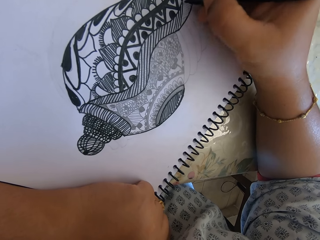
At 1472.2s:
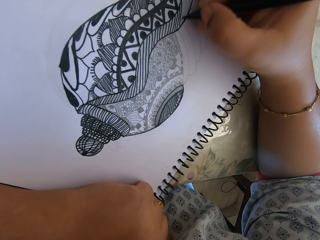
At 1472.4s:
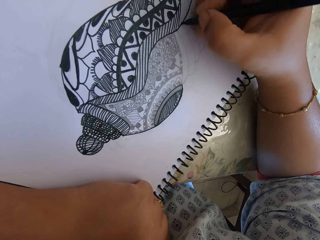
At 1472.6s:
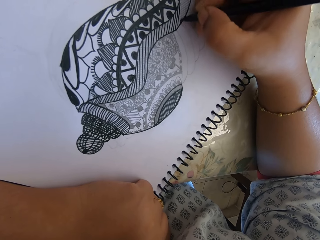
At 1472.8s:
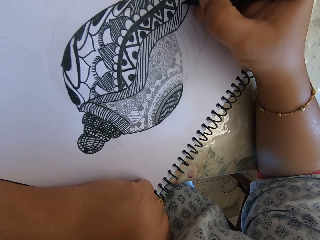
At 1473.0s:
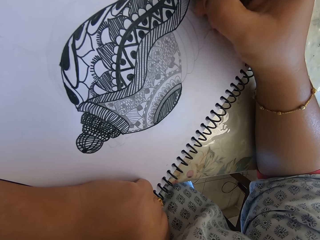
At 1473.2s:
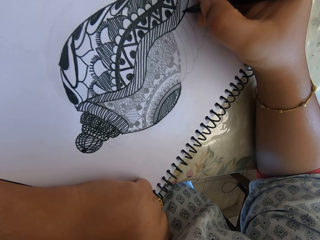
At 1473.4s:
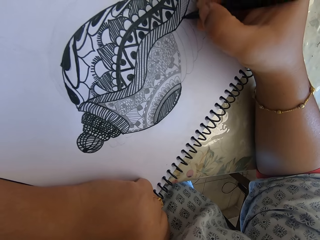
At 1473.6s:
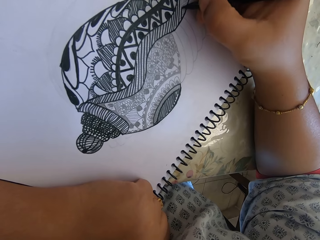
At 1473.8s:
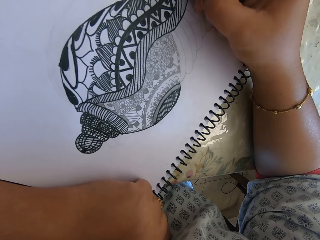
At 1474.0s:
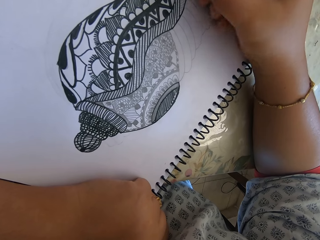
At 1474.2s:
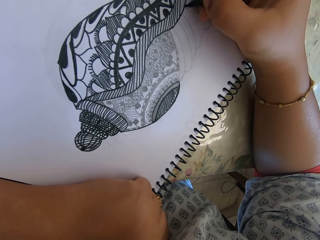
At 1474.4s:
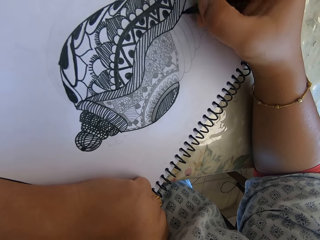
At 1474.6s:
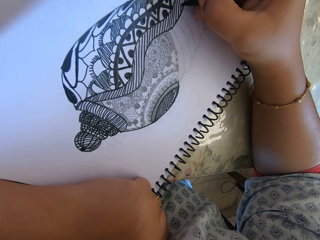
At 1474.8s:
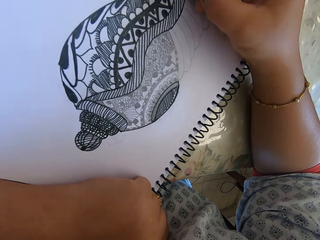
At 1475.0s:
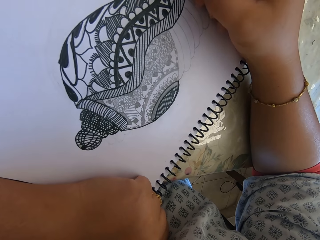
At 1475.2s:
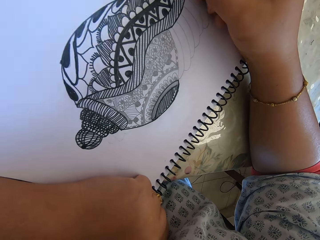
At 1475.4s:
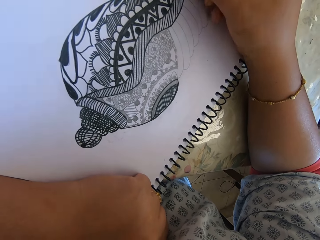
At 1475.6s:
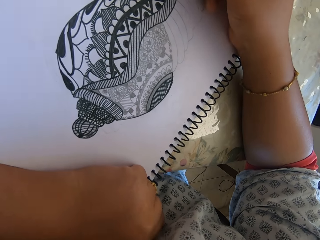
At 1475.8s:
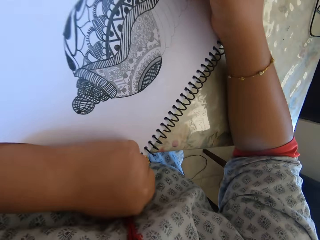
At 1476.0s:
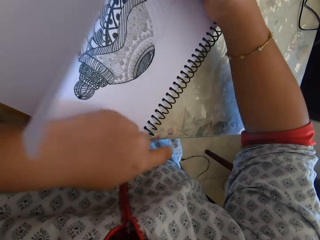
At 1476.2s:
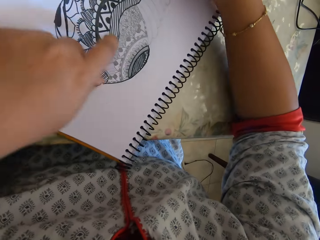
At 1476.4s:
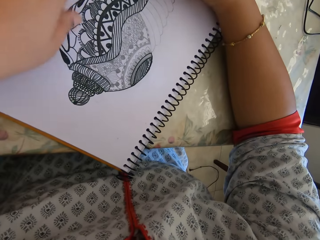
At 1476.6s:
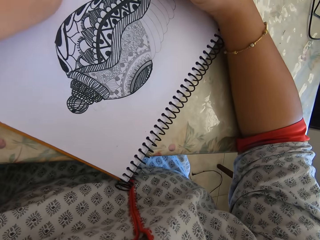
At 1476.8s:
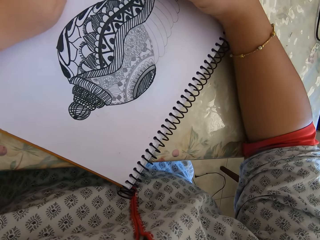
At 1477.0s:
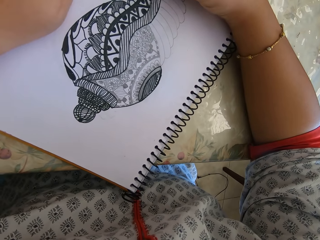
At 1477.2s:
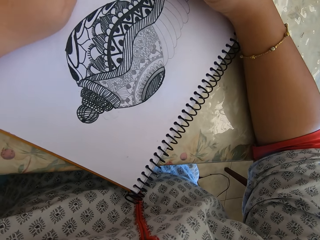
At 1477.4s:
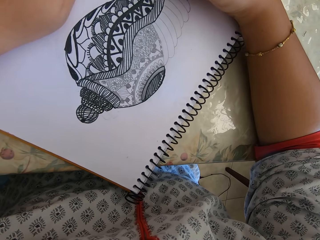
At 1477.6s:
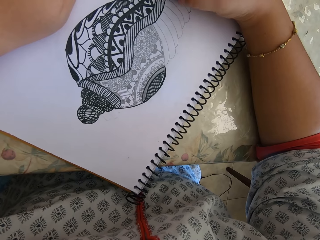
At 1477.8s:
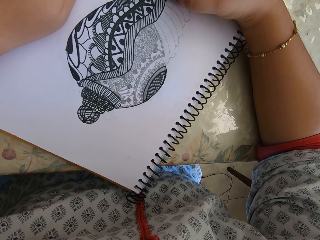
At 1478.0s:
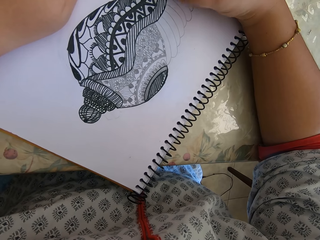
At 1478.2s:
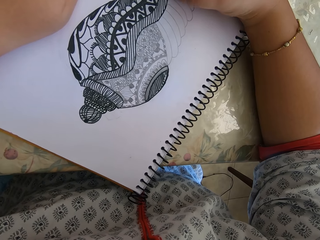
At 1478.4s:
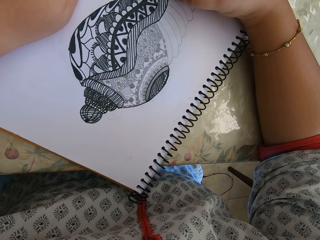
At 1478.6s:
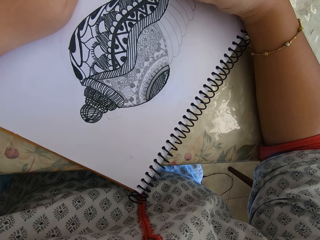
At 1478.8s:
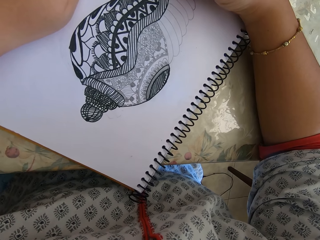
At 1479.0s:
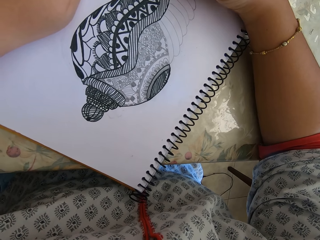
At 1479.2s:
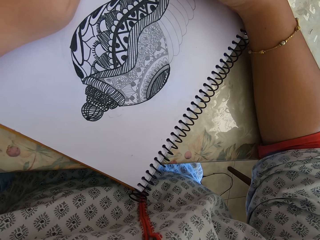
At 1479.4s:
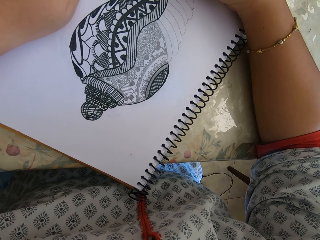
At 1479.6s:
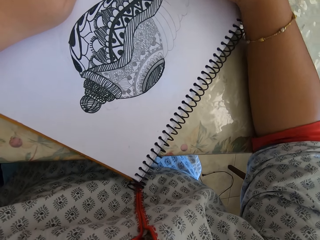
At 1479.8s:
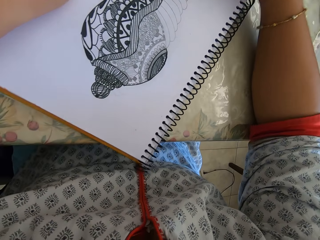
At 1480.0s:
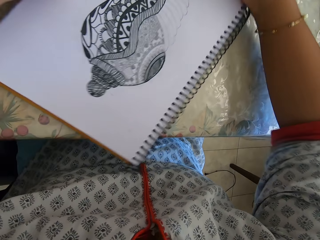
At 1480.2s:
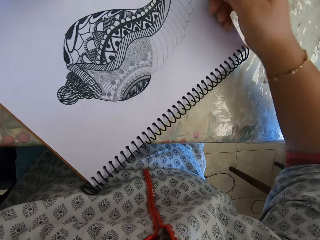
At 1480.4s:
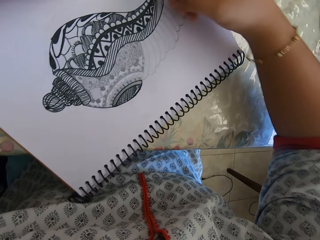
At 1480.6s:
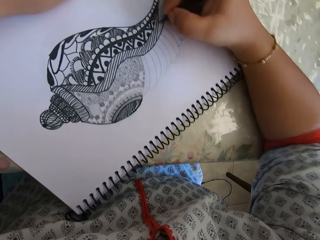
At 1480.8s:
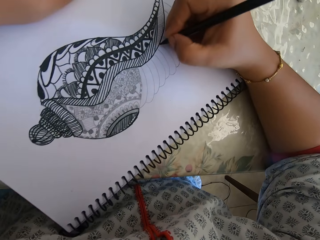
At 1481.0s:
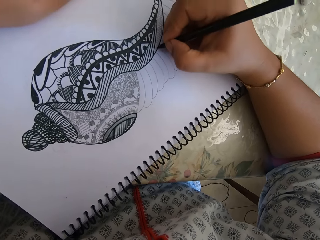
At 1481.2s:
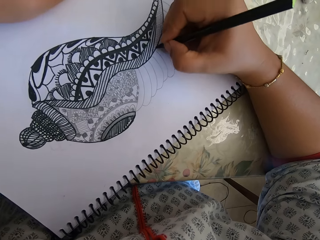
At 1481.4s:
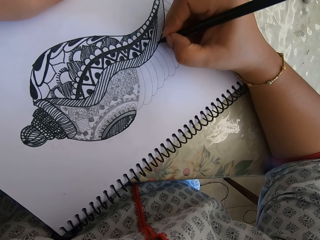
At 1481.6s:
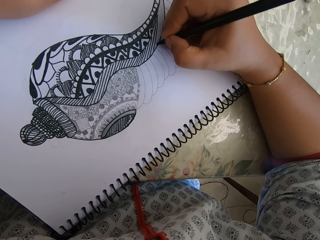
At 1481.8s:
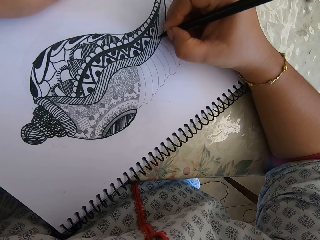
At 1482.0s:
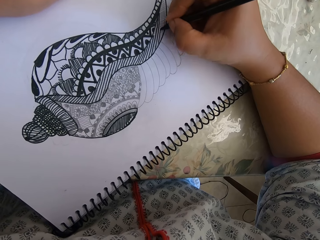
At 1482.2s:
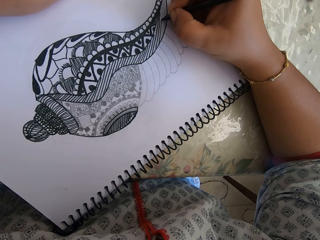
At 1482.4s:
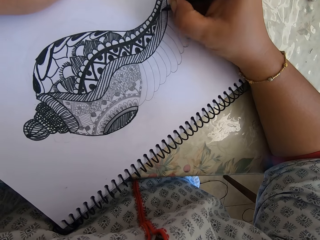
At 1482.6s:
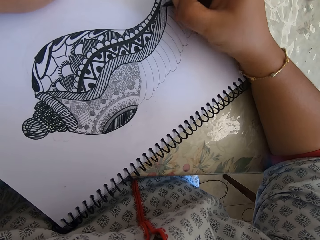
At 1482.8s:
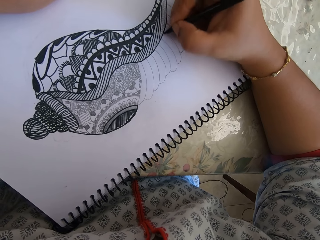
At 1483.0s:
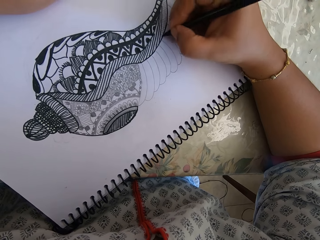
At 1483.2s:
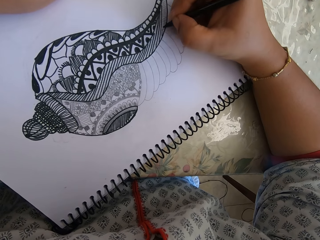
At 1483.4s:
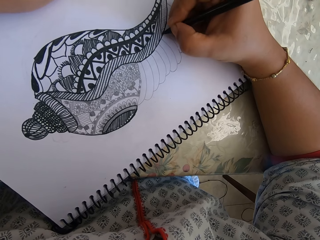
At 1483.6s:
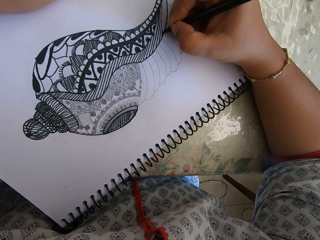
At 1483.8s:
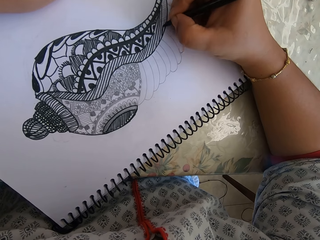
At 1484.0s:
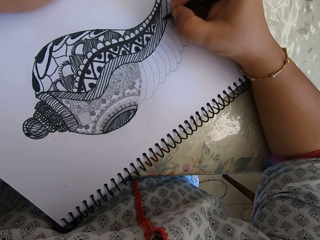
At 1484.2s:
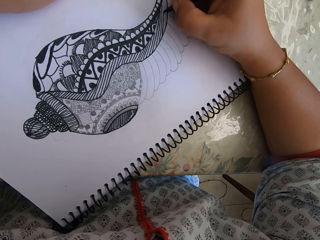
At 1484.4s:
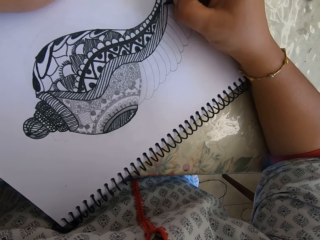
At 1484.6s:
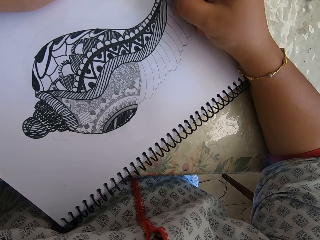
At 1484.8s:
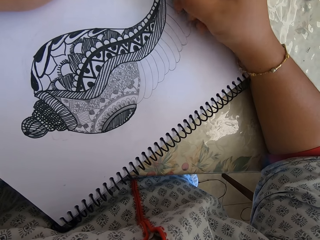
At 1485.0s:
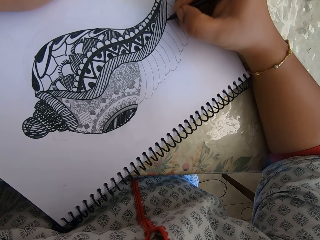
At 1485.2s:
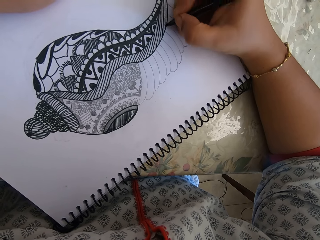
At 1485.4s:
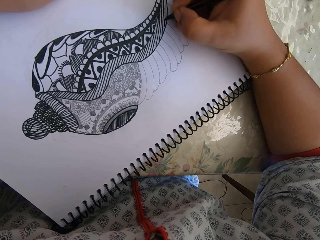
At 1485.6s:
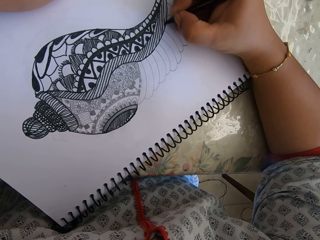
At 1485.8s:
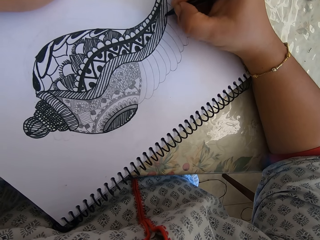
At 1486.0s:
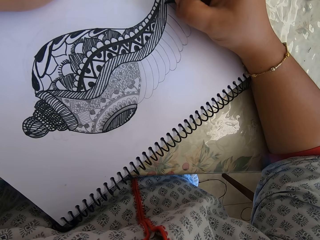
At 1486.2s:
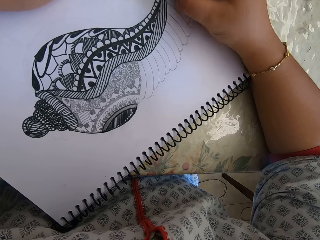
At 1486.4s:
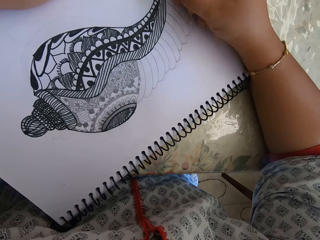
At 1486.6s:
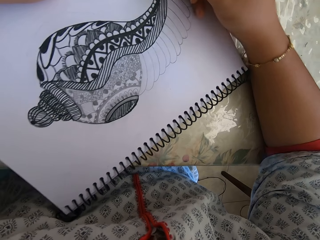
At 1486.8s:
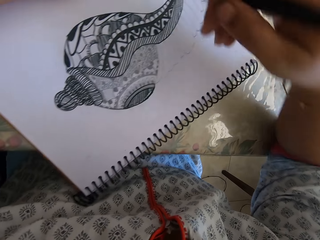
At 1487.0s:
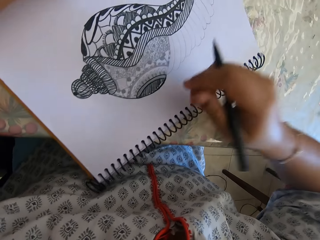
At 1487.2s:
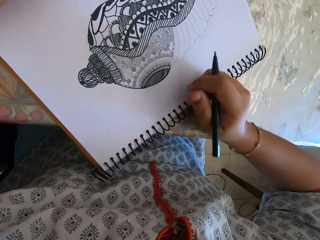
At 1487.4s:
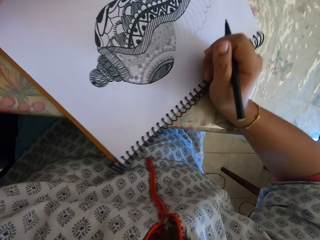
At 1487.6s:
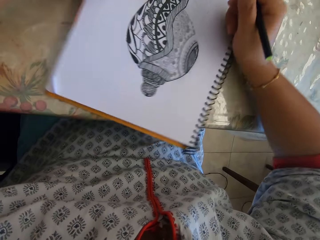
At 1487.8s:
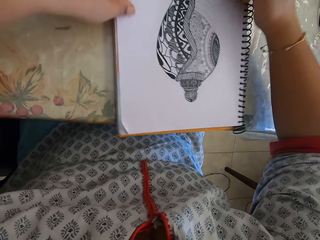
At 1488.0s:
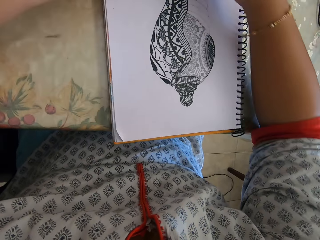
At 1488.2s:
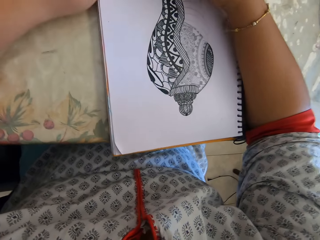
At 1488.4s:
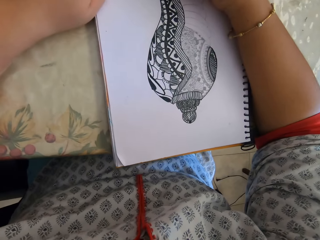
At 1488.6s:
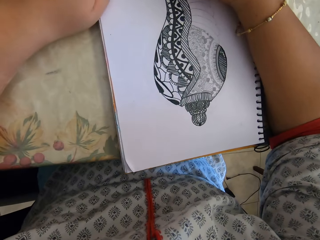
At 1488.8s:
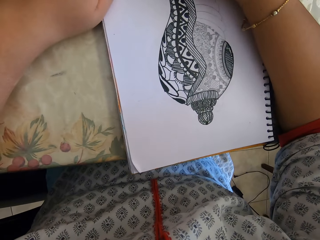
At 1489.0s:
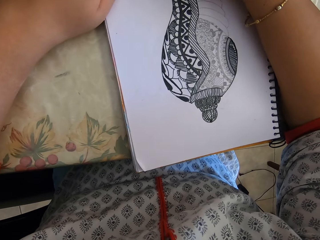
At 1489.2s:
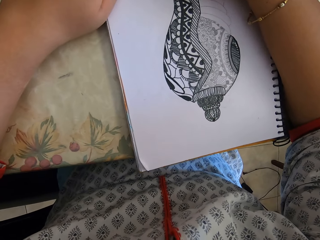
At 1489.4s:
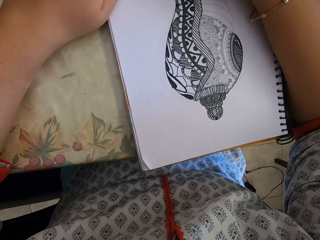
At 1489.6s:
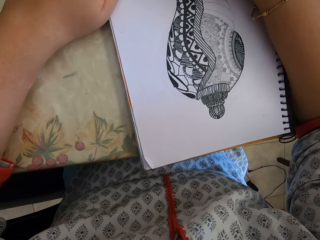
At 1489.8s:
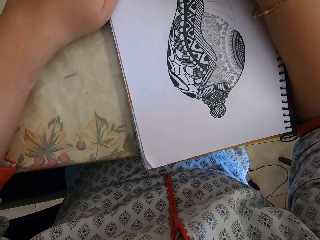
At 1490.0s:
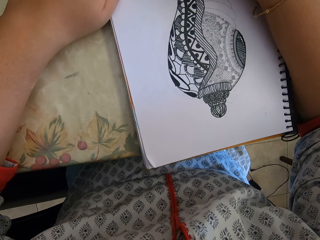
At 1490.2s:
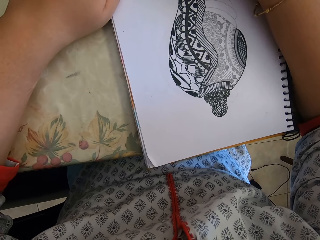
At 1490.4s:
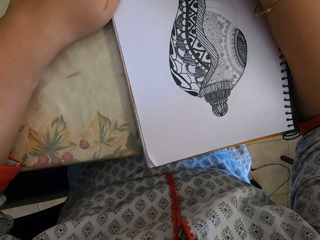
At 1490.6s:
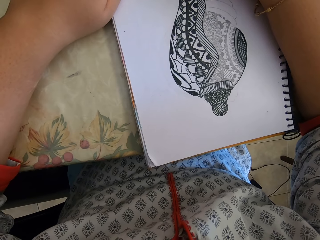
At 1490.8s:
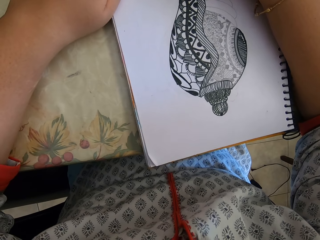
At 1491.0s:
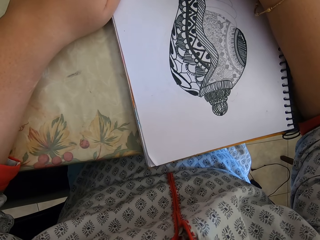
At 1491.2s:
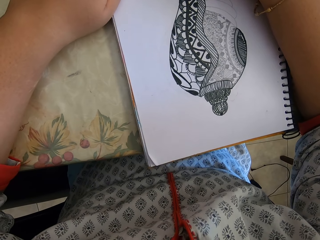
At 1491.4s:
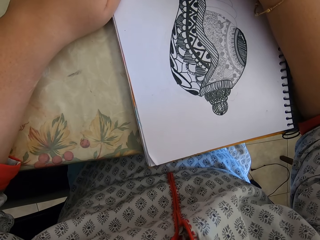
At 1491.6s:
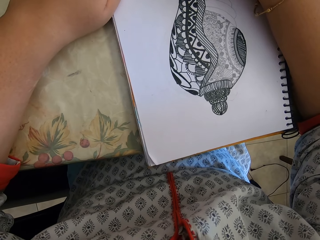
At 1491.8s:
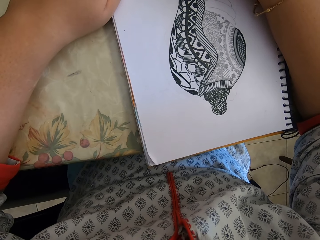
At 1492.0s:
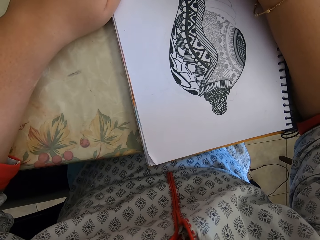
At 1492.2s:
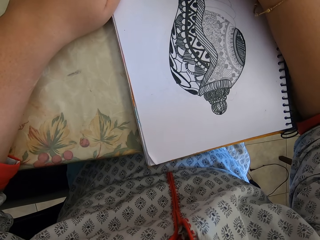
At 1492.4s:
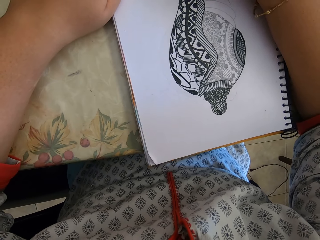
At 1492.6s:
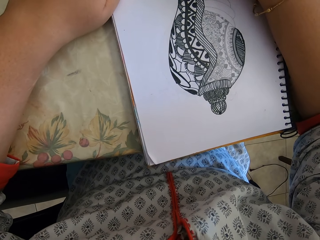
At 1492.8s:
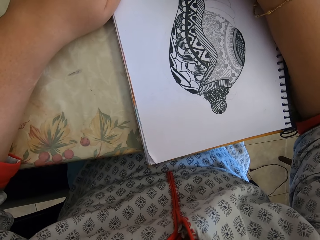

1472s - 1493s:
The camera wearer moves the left hand. They turn the book. They draw. They turn the book.
